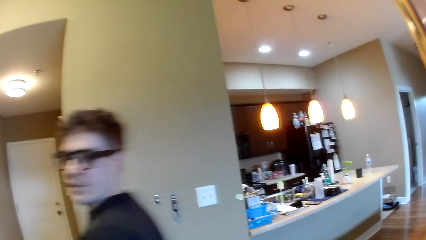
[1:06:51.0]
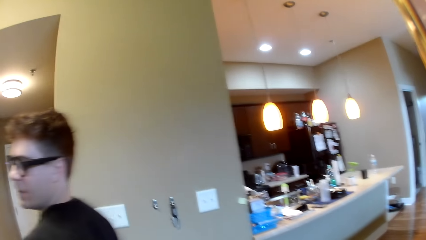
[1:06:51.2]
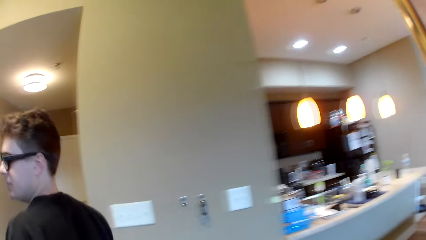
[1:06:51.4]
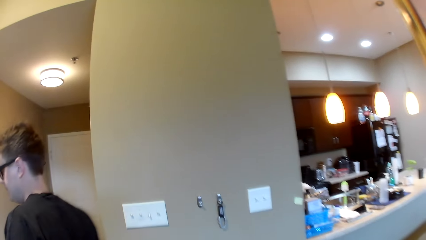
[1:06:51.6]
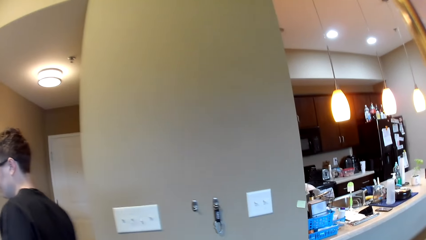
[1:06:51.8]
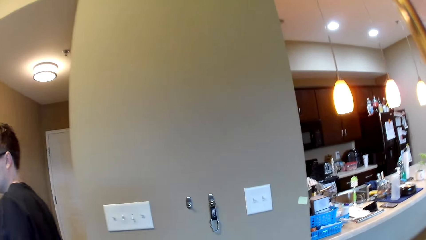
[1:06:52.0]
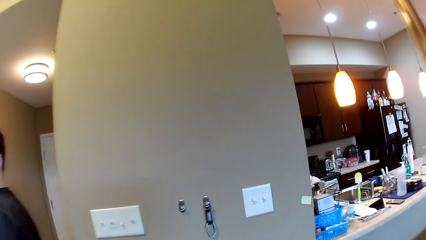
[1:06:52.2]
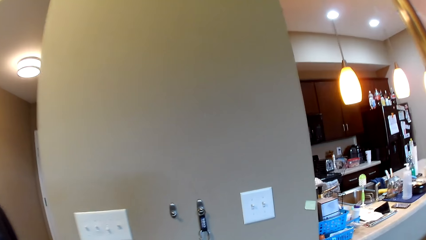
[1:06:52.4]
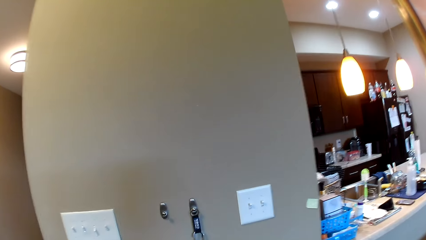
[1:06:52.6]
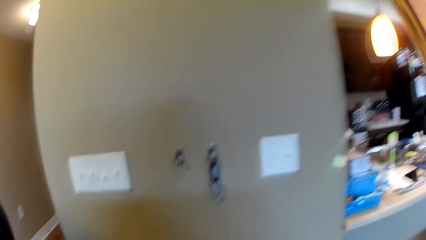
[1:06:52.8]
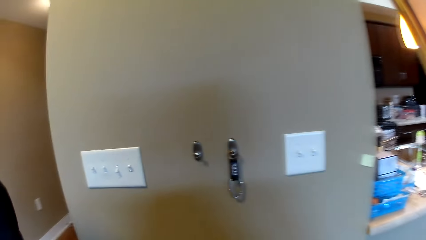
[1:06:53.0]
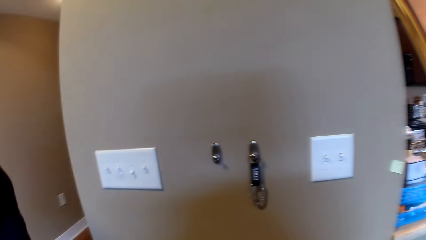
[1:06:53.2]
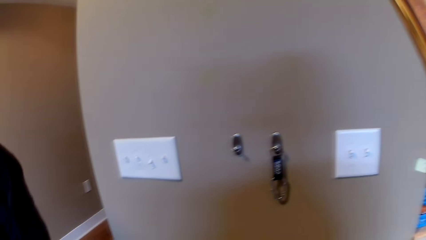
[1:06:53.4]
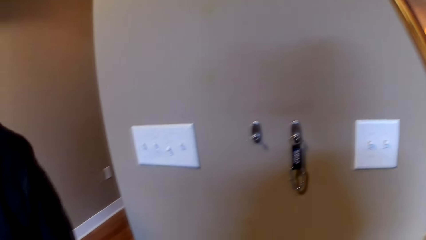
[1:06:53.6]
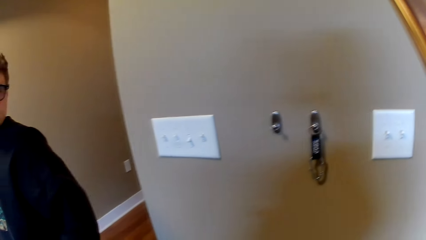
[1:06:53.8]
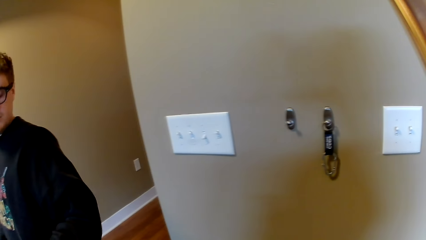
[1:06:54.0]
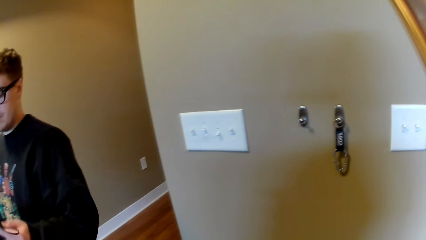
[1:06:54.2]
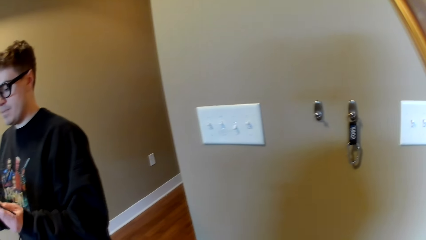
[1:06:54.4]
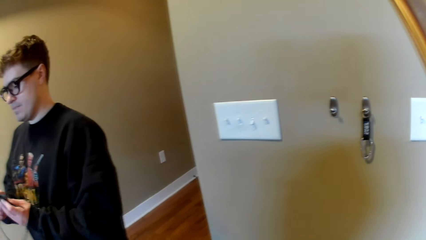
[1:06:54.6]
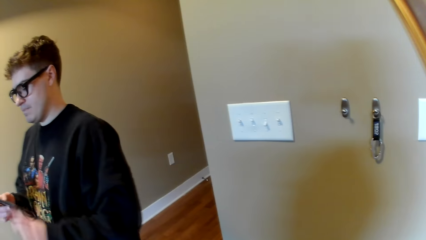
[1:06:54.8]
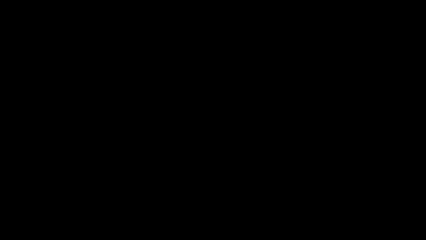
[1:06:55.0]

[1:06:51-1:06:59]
A man talks to the camera wearer. The camera wearer walks around. They respond to the man.
